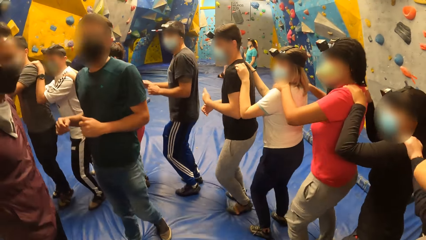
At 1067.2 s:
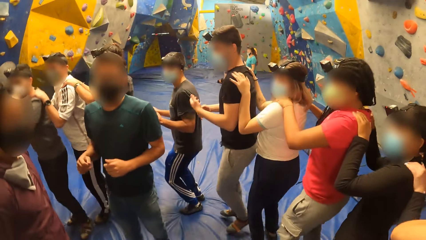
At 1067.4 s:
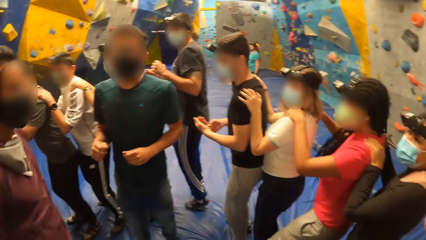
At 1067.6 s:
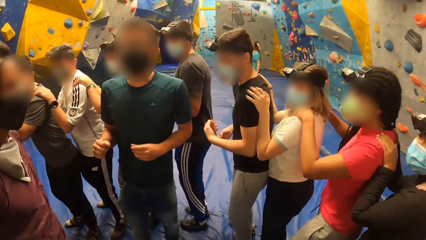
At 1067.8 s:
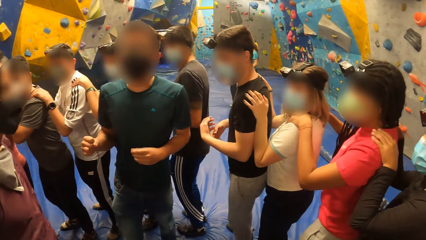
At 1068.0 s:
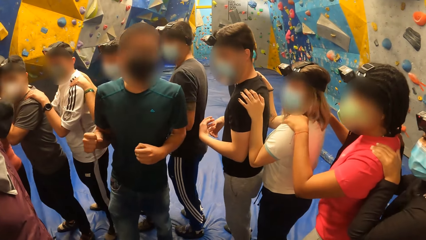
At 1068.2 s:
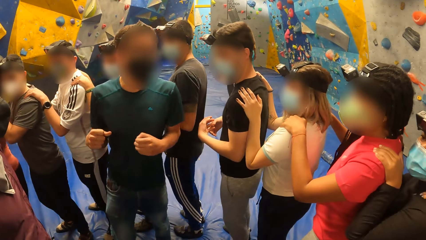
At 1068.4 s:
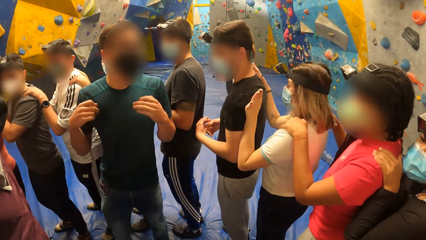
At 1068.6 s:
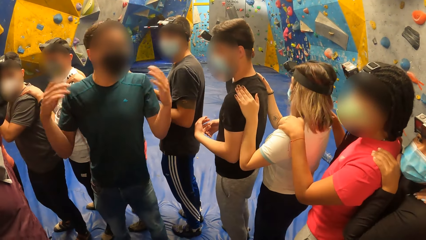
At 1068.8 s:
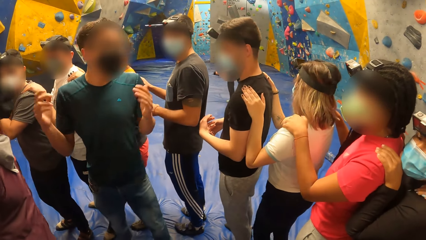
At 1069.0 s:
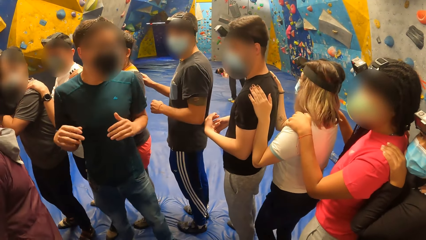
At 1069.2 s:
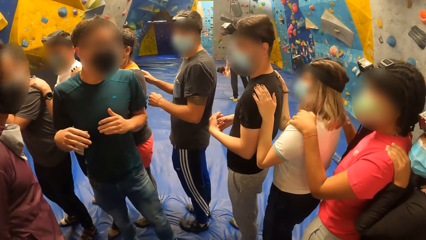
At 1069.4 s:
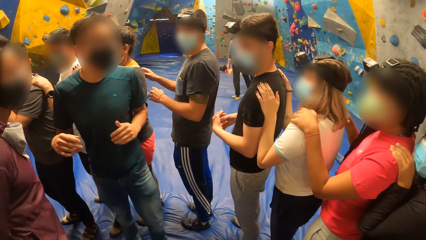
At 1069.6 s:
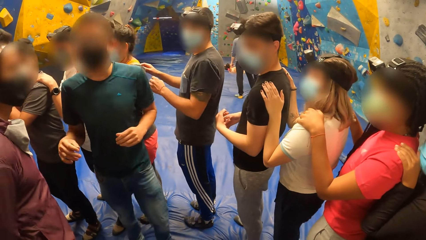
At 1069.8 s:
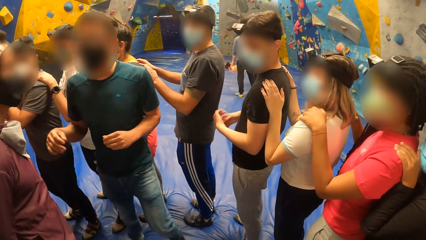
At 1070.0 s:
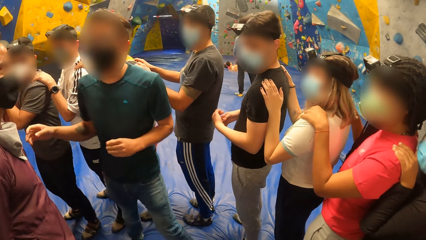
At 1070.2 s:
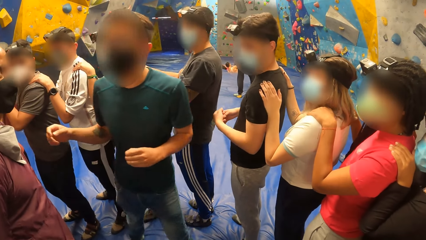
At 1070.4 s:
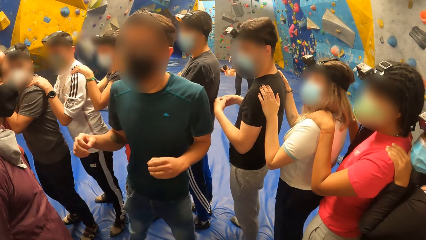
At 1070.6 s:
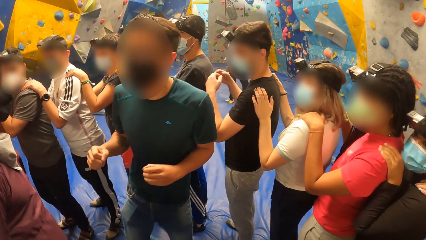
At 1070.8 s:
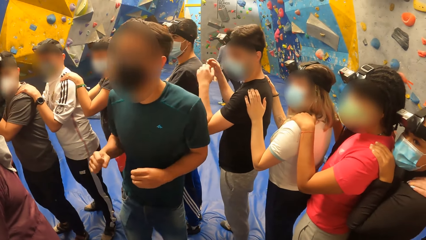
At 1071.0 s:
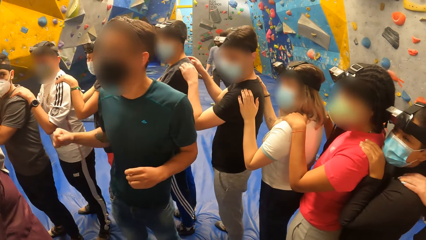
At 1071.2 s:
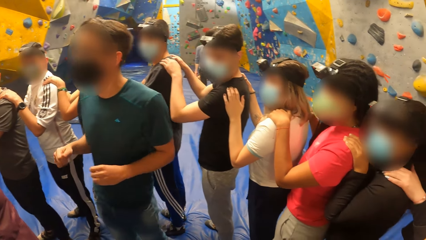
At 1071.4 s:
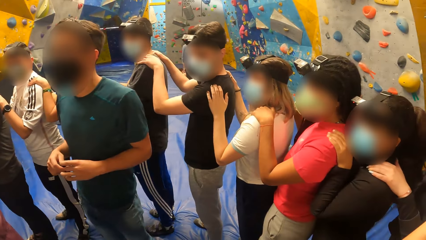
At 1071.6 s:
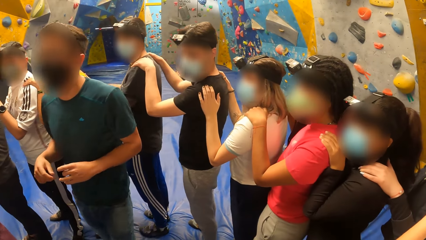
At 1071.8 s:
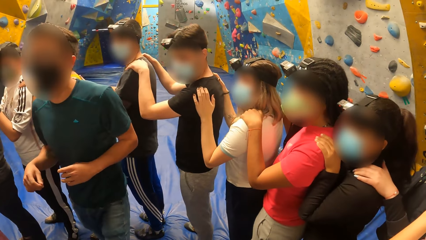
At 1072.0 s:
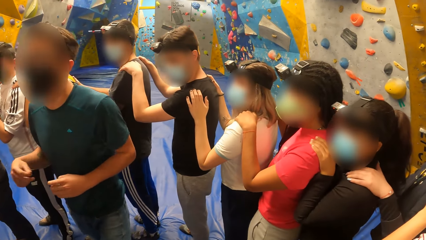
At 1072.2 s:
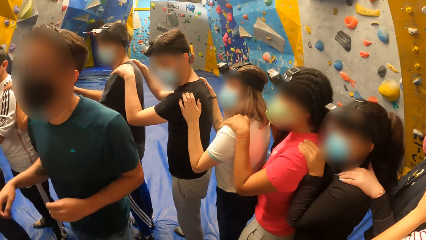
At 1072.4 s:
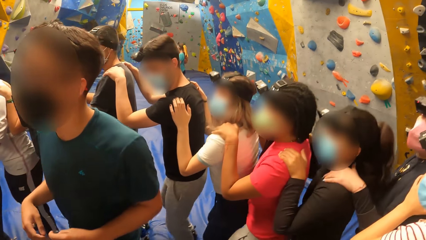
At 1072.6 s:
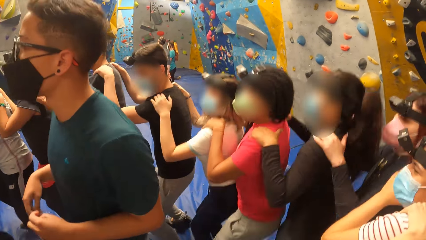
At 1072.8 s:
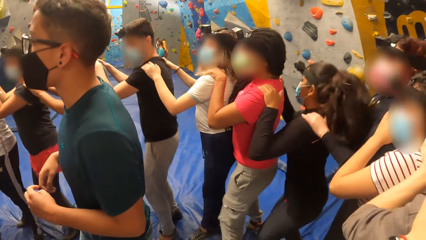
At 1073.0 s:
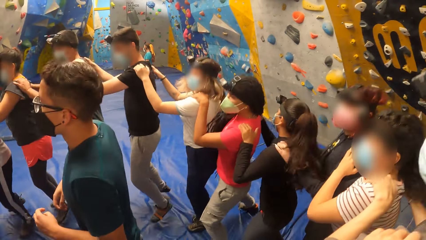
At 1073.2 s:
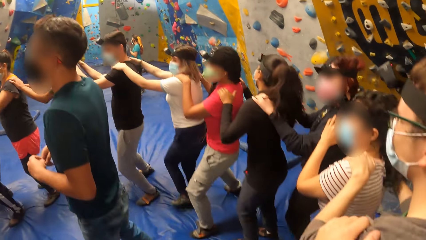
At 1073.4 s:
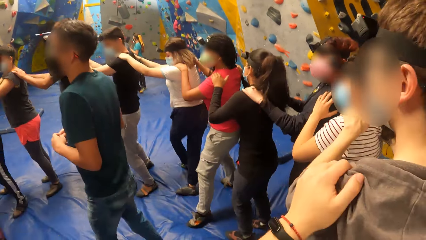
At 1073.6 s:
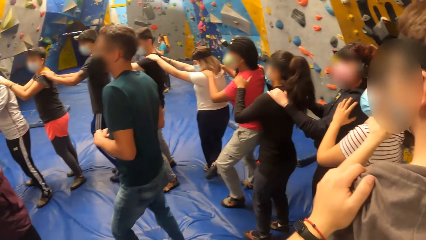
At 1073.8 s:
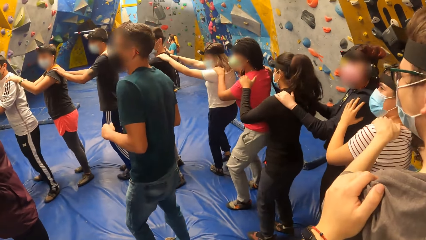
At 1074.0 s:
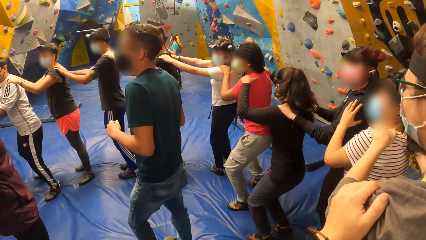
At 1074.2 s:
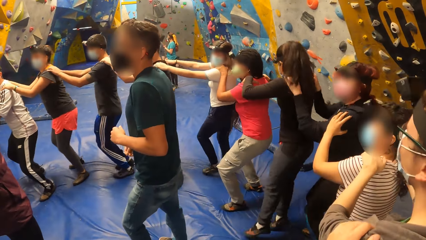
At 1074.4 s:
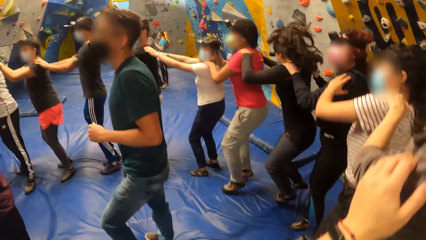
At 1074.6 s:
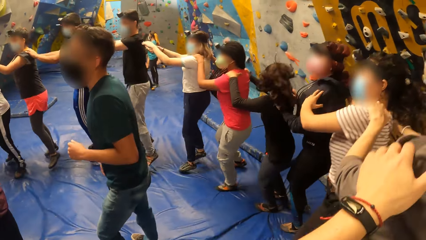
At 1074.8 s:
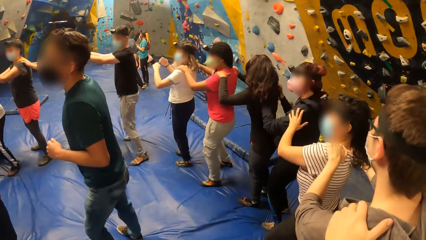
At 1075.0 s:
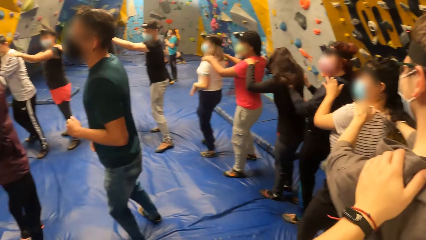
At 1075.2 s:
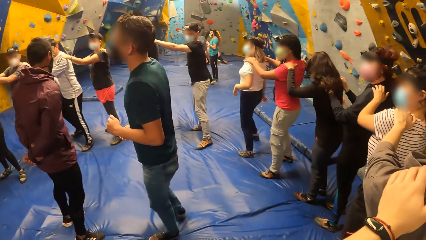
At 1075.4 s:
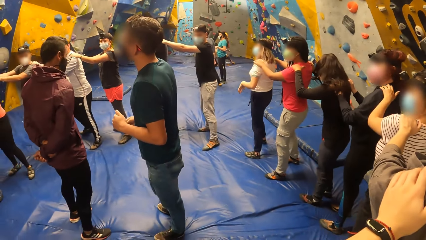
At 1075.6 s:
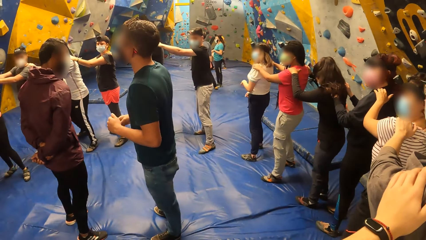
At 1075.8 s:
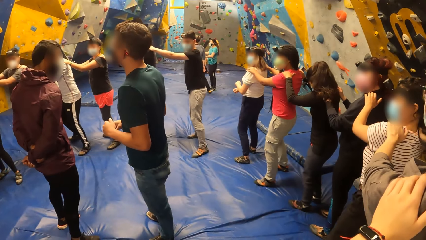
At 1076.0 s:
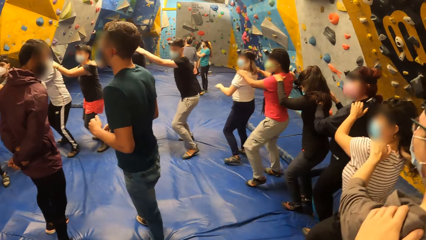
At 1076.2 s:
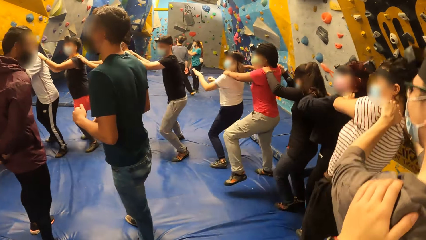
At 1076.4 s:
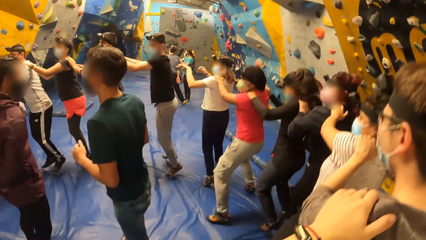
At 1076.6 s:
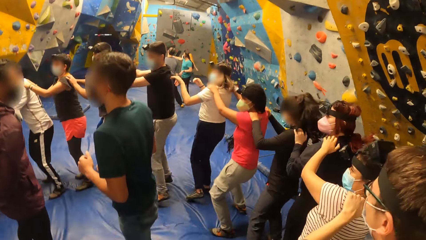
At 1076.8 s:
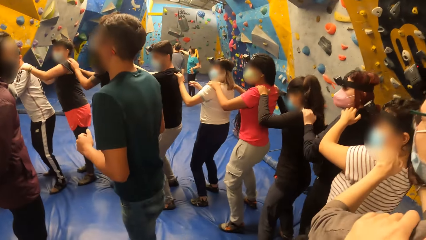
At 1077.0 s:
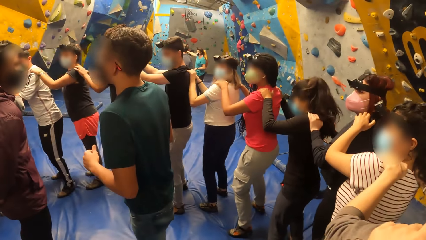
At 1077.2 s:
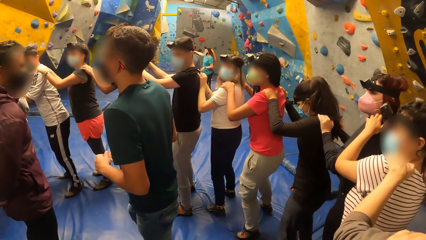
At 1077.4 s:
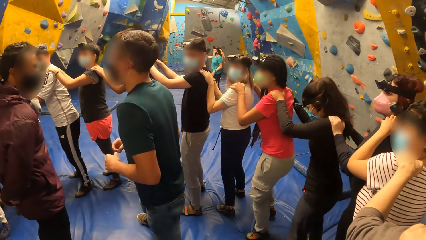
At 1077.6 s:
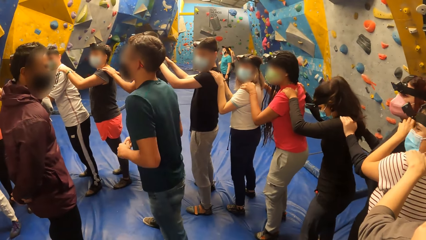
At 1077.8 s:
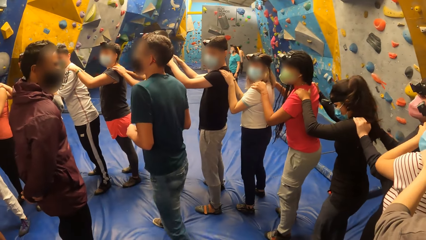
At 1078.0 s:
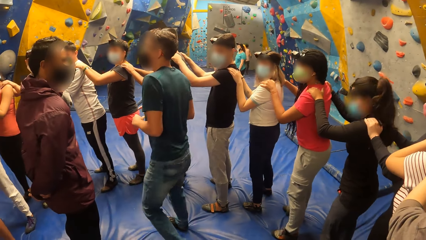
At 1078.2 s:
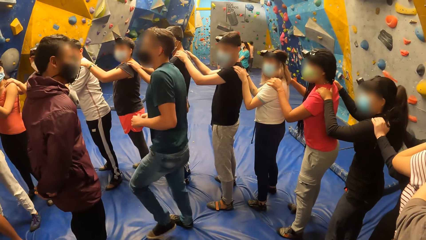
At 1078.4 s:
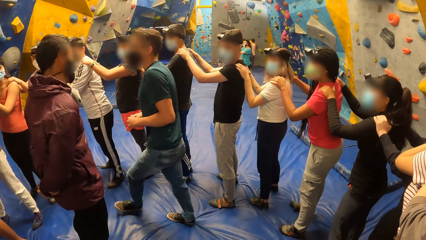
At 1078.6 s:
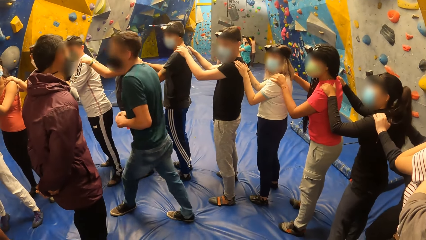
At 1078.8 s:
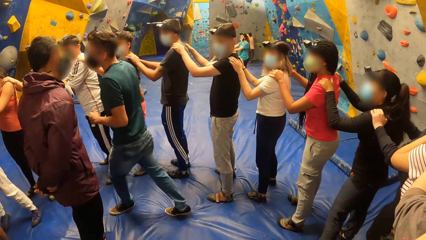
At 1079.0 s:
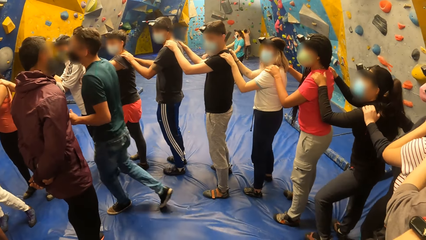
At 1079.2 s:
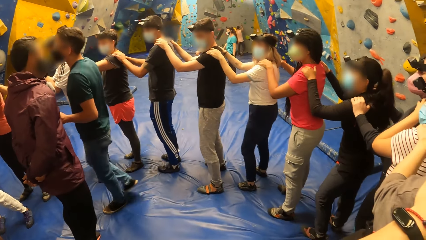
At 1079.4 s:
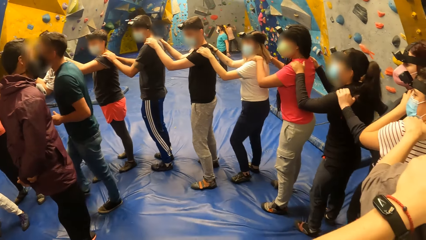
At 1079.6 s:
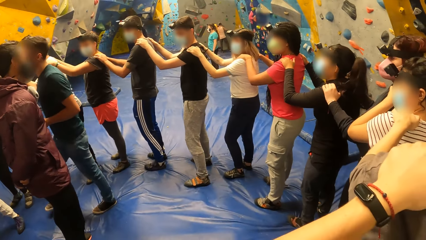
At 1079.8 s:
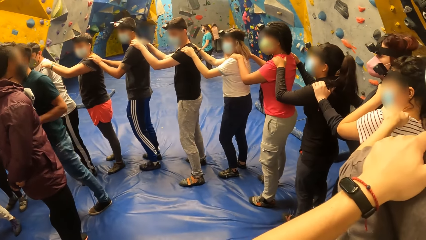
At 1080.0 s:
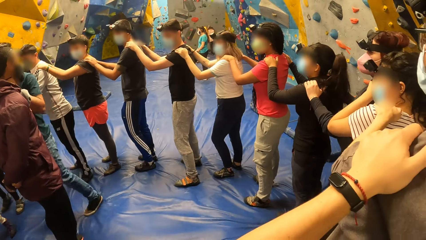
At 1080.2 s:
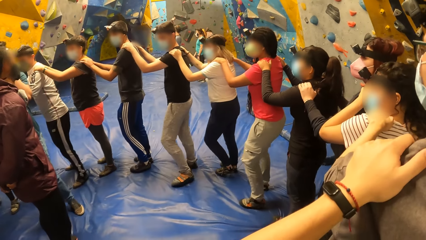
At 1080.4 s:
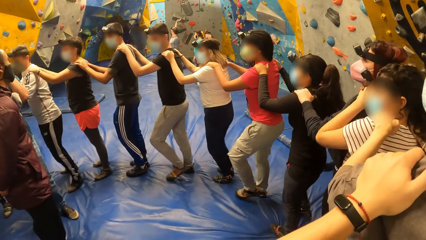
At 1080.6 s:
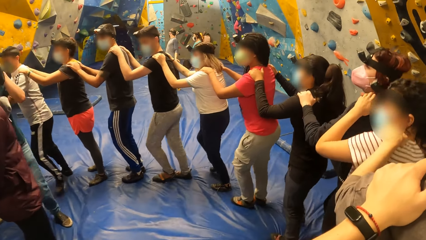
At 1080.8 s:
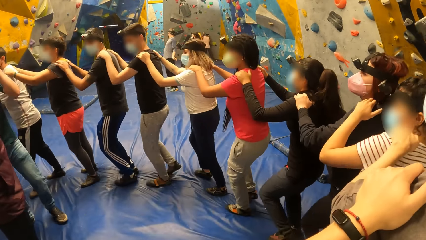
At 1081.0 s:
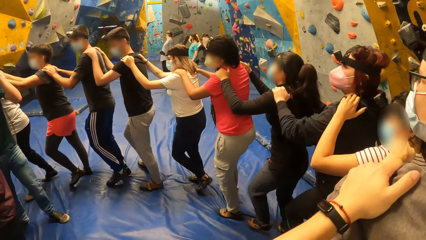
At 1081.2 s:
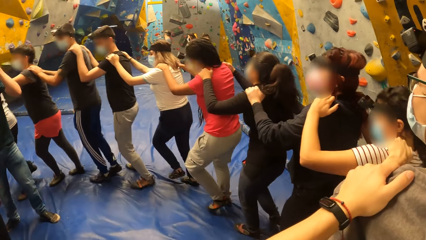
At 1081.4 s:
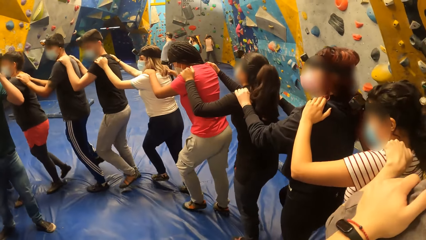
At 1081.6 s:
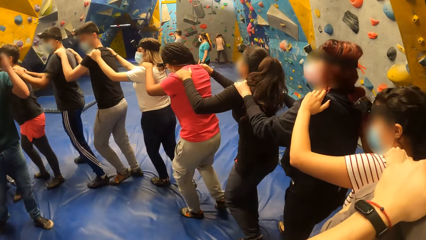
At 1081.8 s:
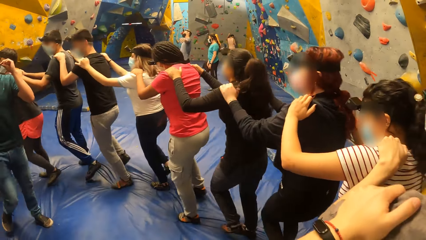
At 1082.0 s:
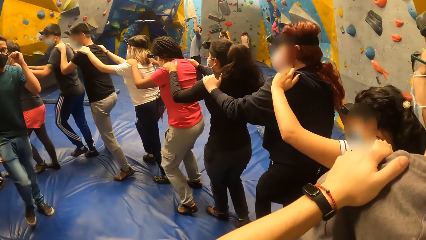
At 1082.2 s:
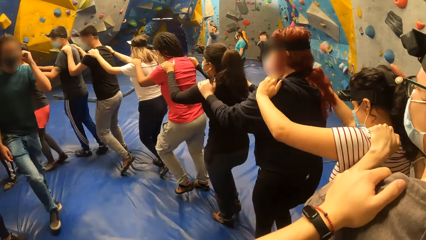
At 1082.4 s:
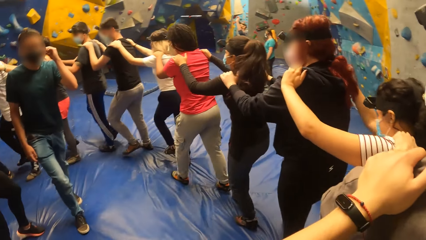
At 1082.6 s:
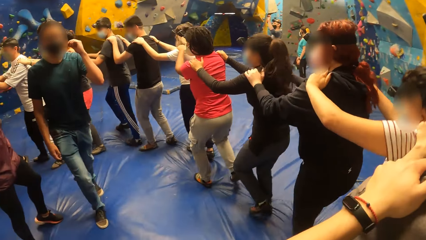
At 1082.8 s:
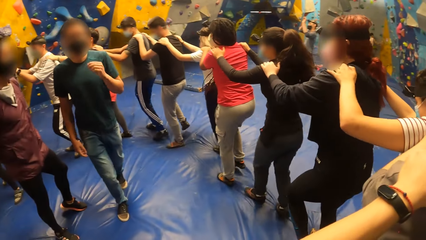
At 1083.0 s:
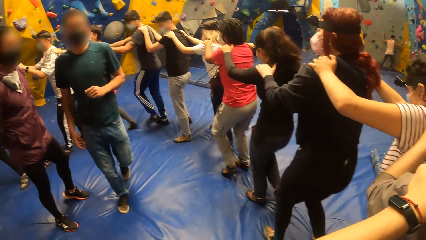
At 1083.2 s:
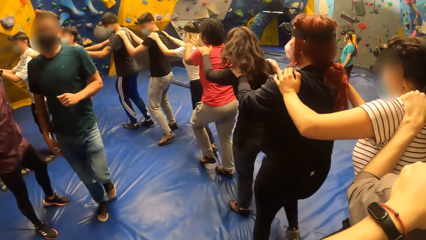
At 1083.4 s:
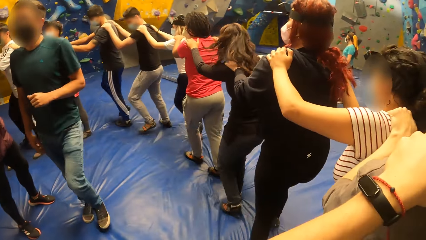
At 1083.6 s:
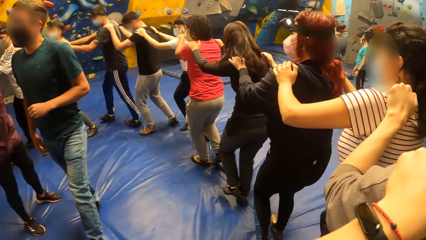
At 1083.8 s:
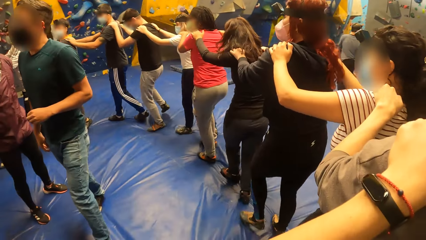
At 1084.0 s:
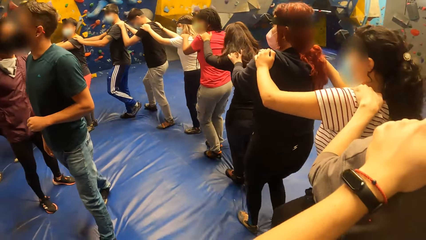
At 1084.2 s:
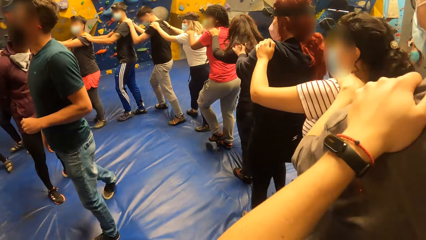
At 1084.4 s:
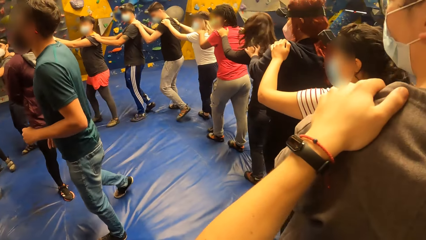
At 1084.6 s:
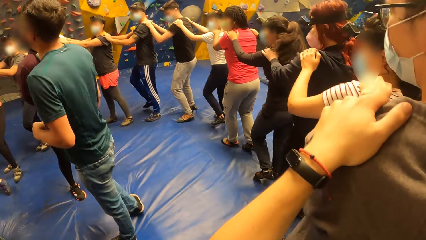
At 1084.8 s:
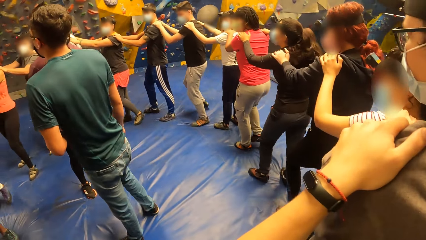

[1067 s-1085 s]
The group of people jump on the bouldering foam. A man jumps. Another man interacts with the group of people in the bouldering room. The camera wearer moves the hands. The group of people place their hands on the shoulders in front of them. The camera wearer looks around. The group of people jump on the bouldering foam. A lady jumps. The other man interacts with the group of people in the bouldering room. The camera wearer looks around. The group of people walk around in a circle.
